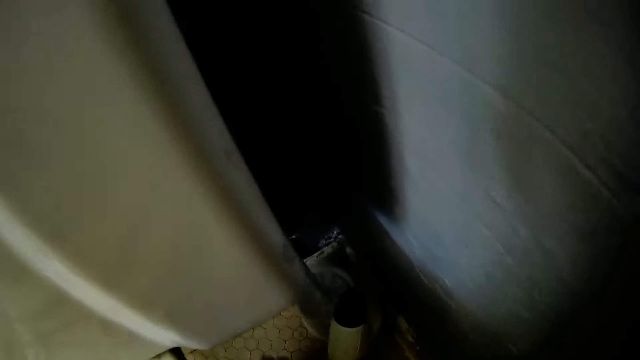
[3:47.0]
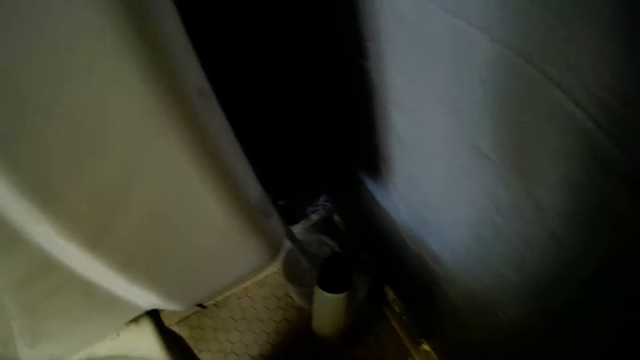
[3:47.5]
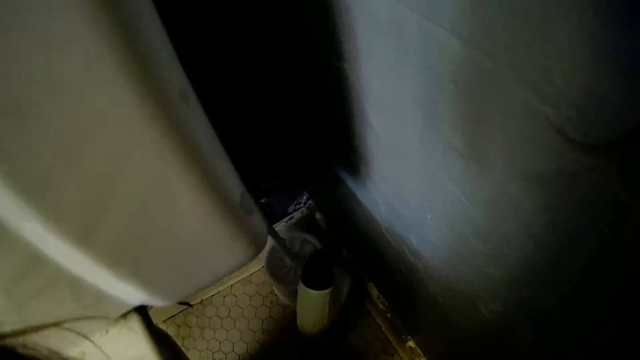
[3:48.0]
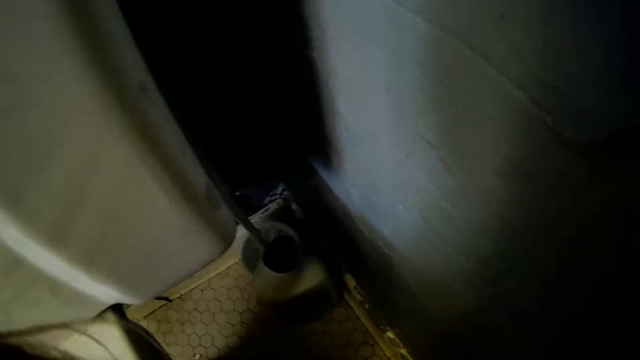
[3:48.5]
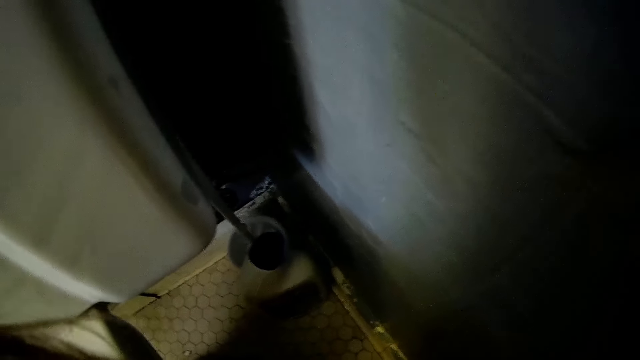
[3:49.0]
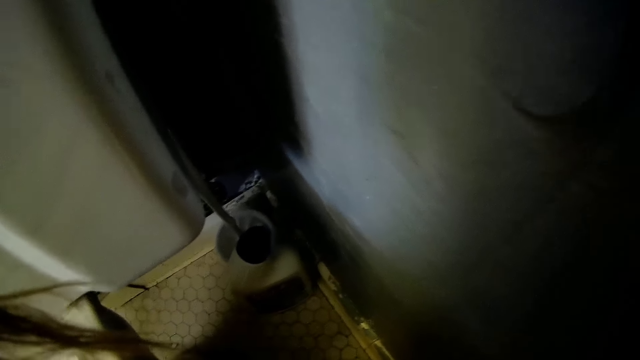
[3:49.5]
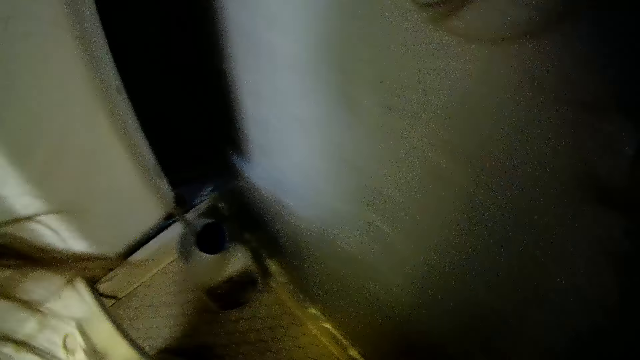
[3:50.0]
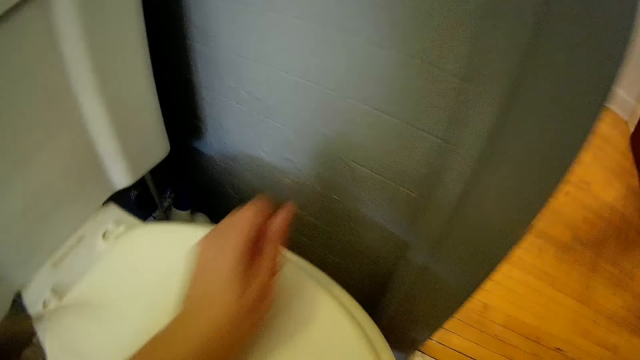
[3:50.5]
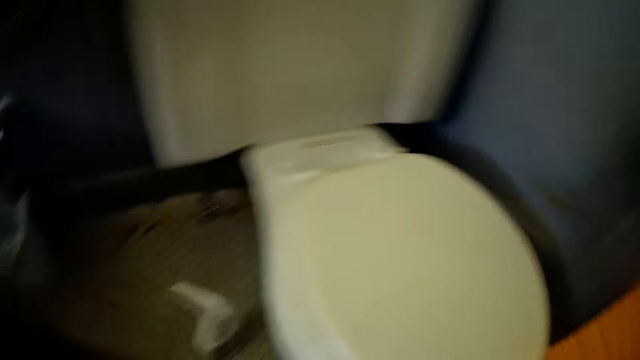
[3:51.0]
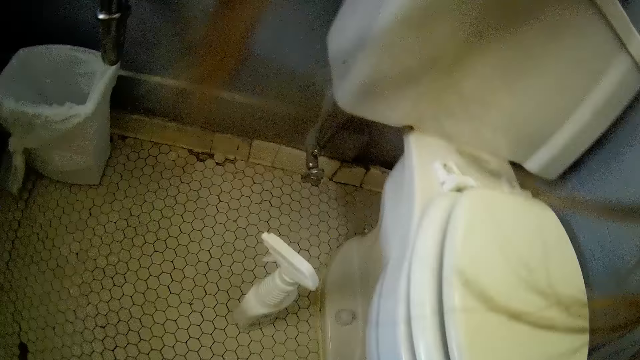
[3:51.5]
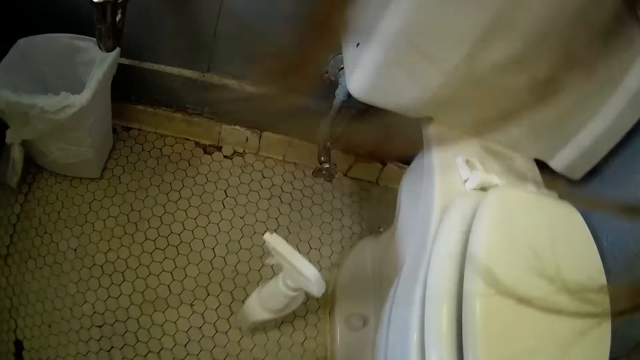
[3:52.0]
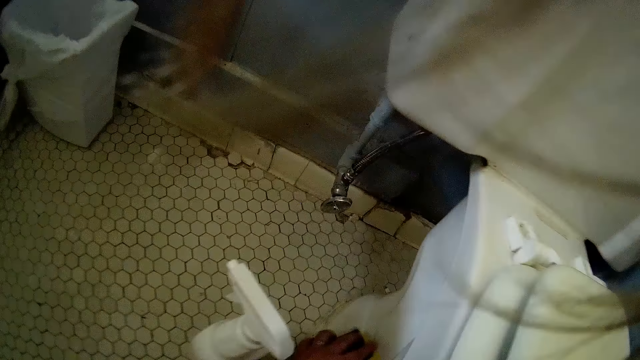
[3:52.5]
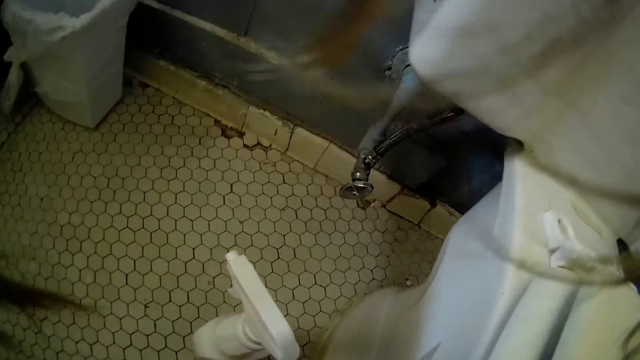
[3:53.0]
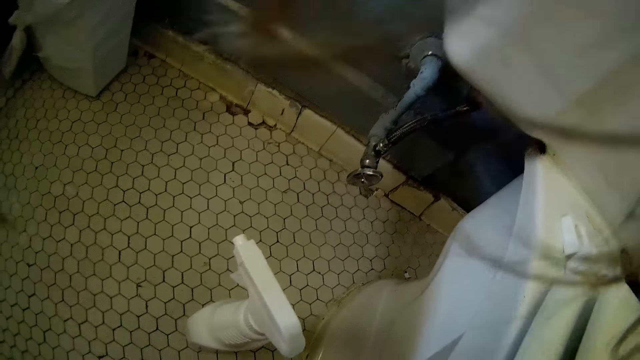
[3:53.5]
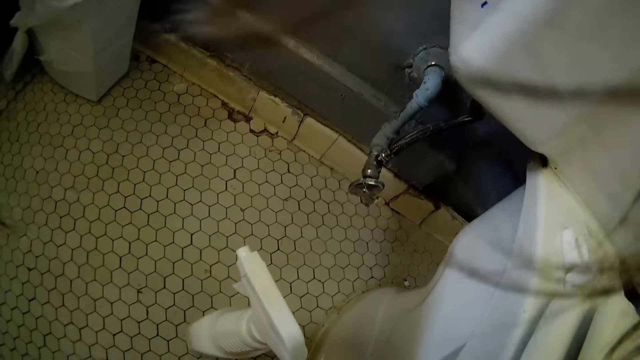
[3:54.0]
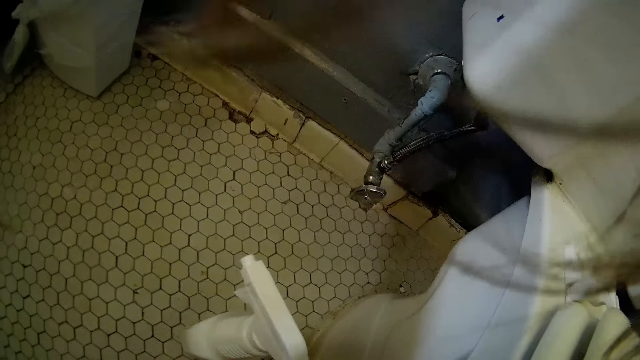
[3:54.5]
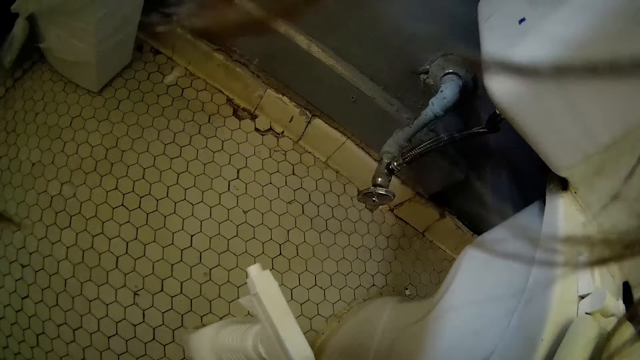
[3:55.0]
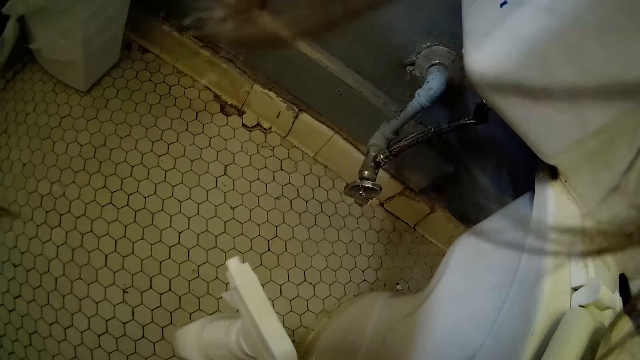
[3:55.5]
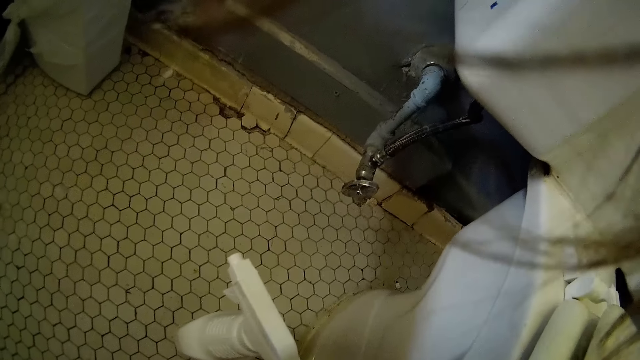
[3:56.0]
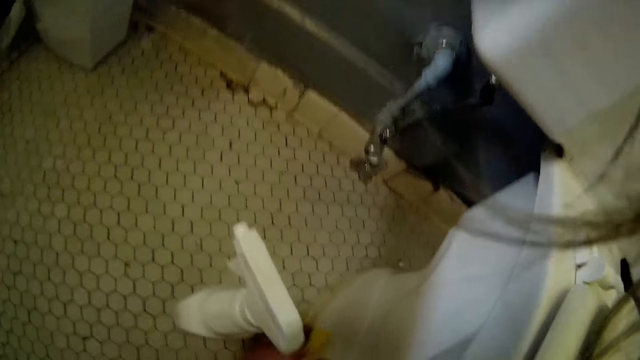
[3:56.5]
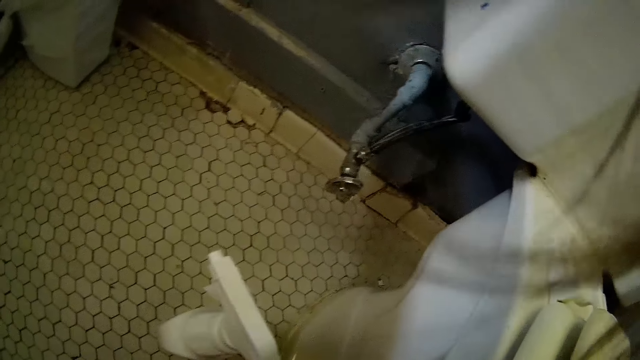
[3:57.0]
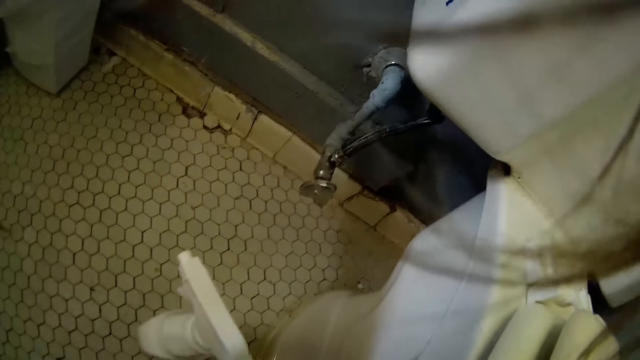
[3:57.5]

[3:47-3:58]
The camera wearer puts down the cleaning detergent.

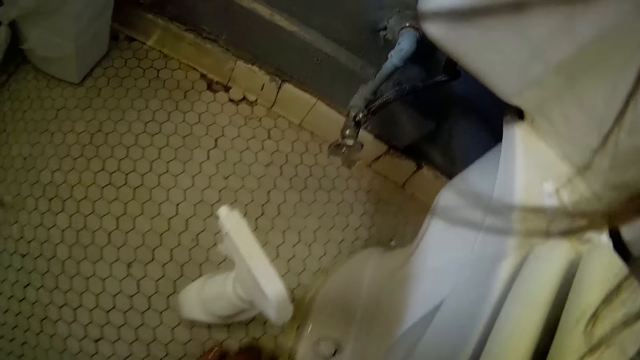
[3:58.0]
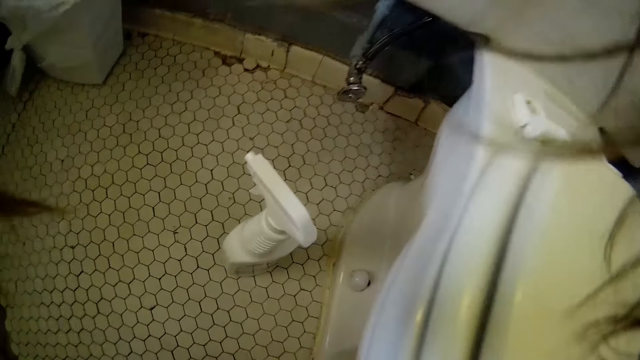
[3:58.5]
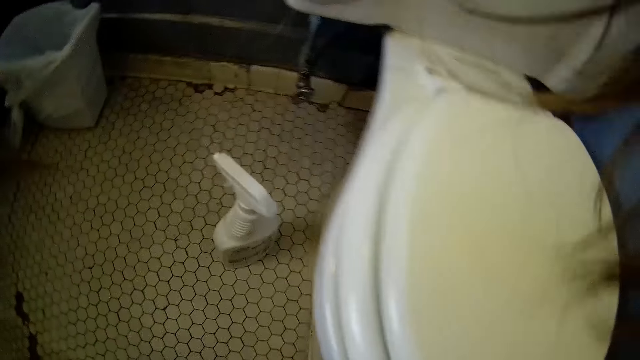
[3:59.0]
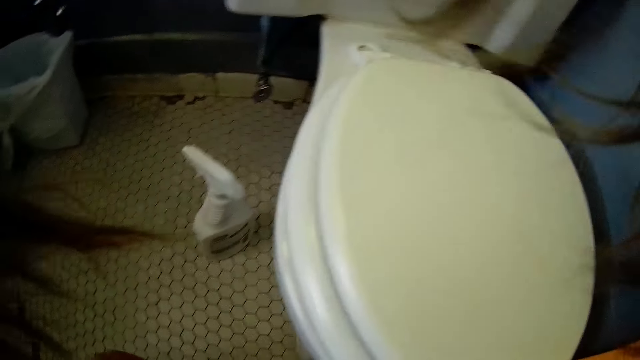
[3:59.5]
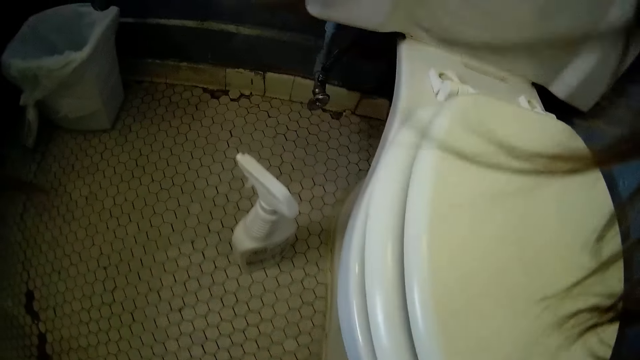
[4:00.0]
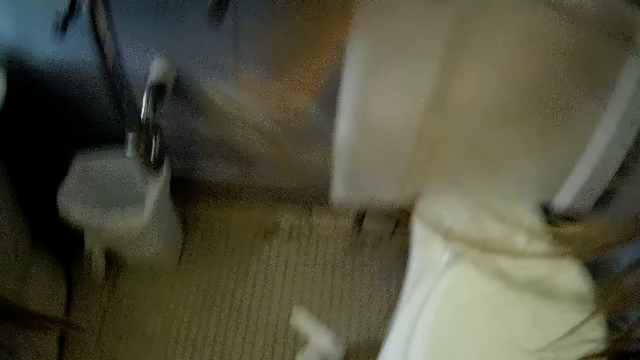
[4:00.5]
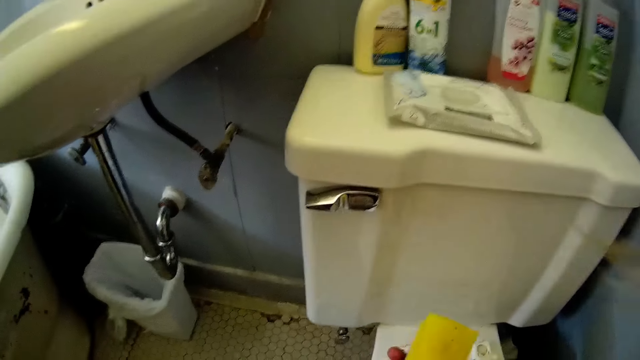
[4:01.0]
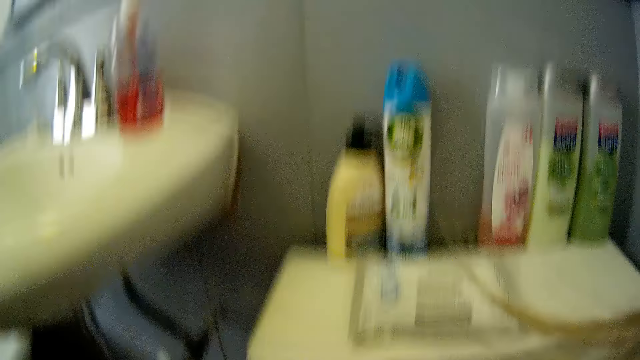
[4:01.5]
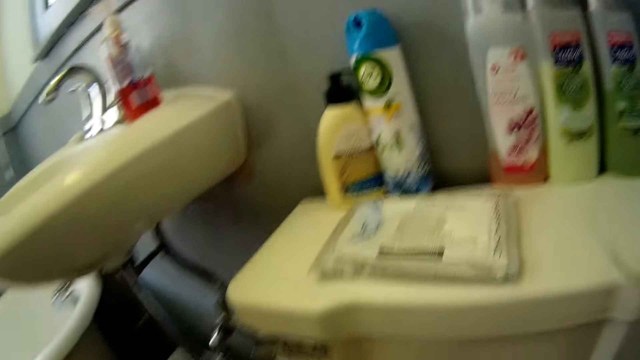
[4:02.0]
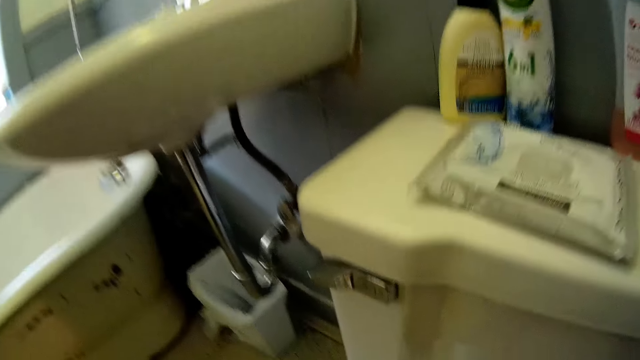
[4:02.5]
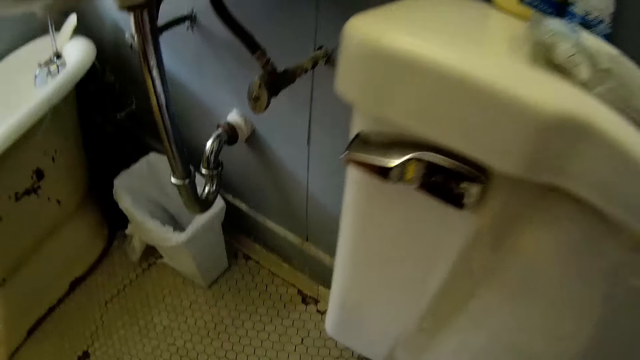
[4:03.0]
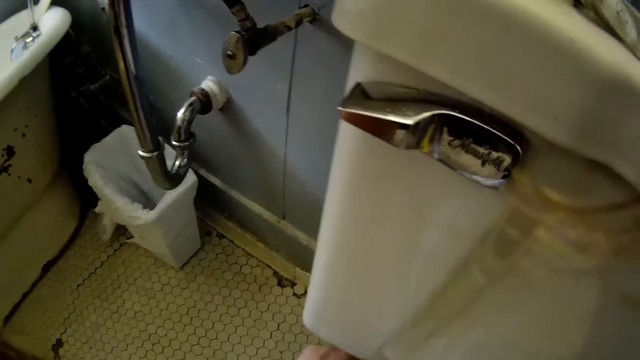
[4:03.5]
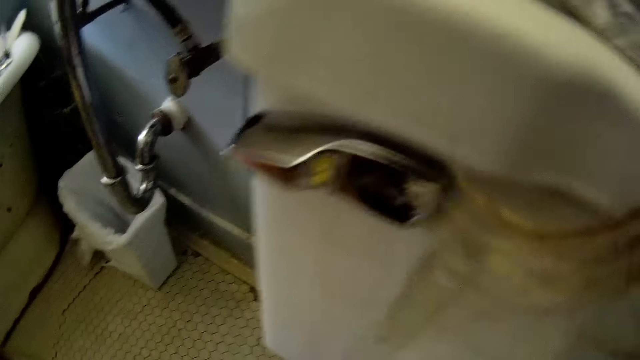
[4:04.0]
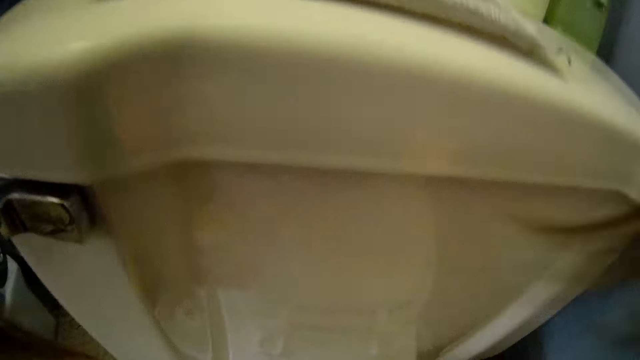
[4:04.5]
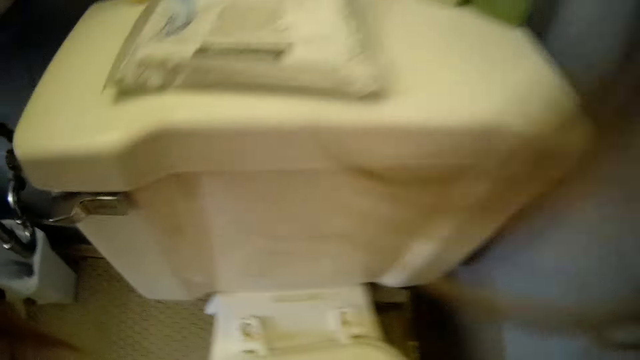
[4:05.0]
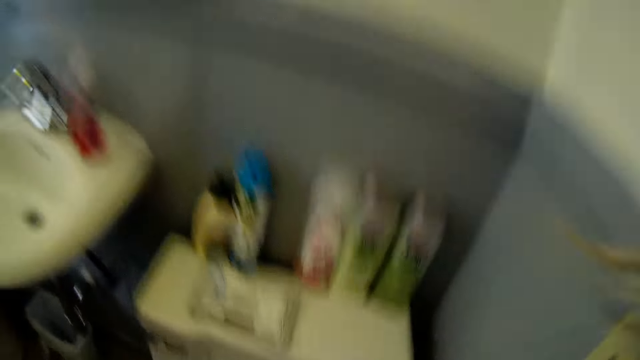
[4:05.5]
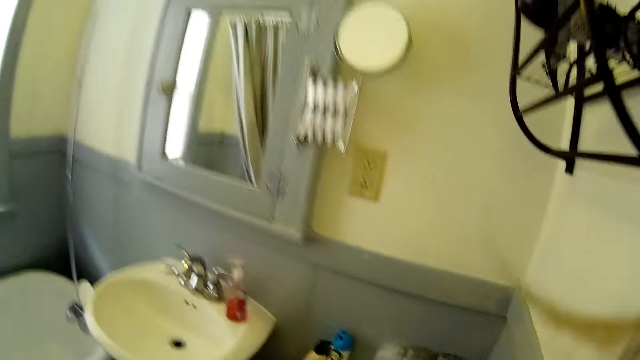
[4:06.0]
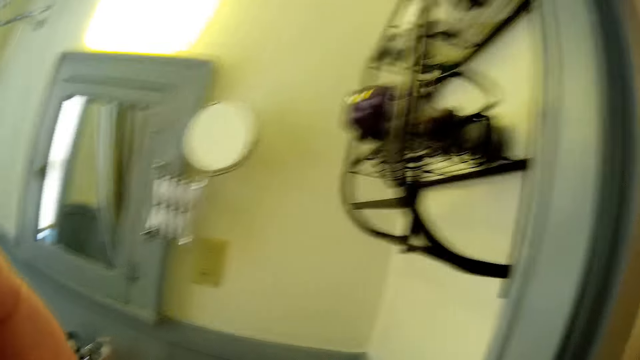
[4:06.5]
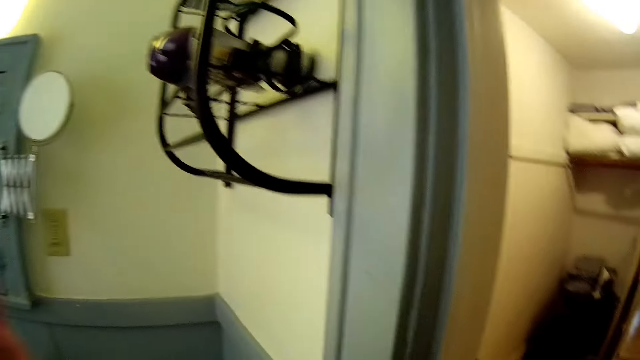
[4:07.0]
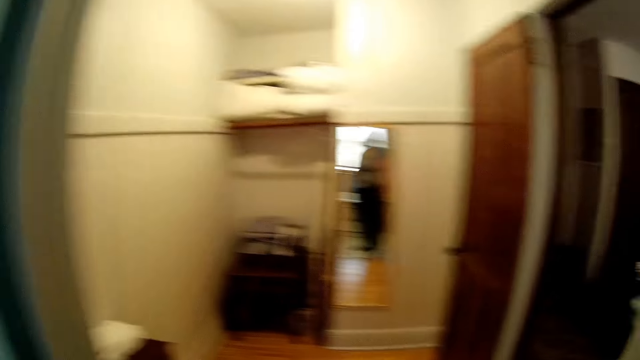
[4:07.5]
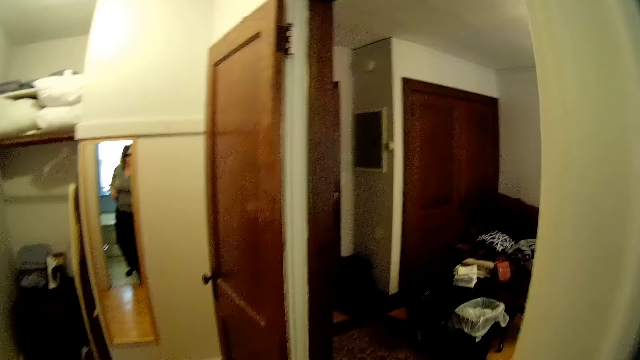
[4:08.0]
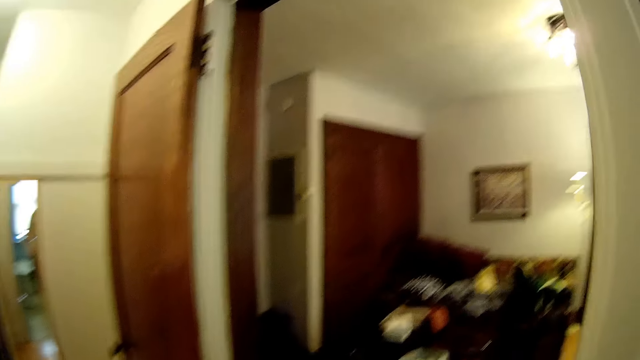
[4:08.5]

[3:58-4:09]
The camera wearer wipes around the toilet. They move around the house. They wipe on the toilet.
